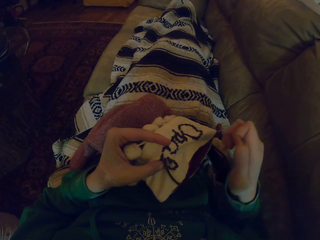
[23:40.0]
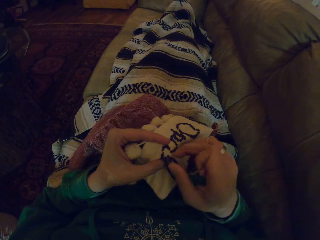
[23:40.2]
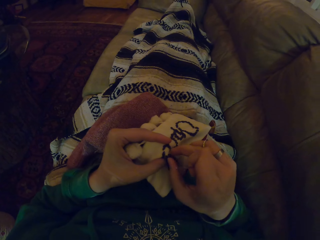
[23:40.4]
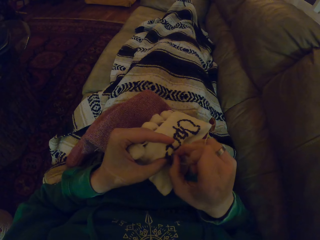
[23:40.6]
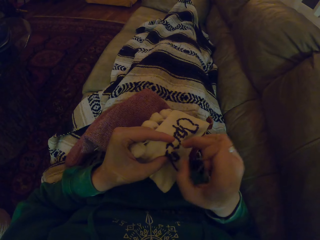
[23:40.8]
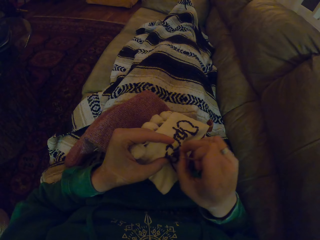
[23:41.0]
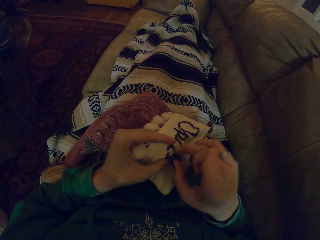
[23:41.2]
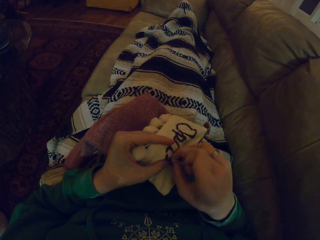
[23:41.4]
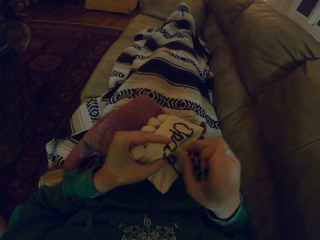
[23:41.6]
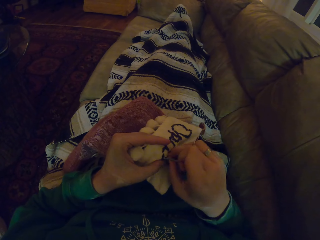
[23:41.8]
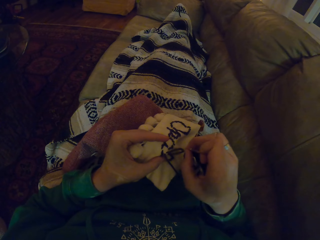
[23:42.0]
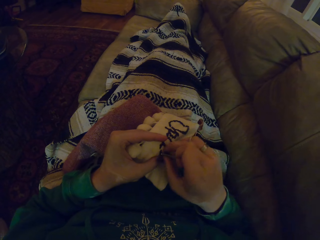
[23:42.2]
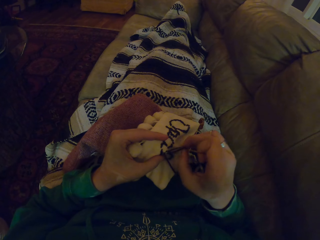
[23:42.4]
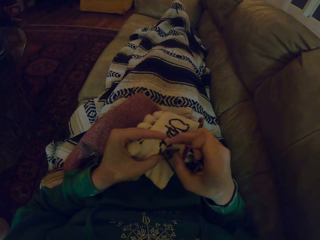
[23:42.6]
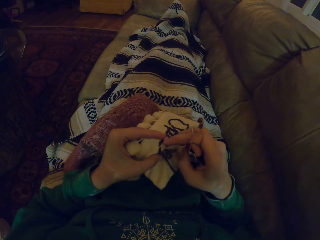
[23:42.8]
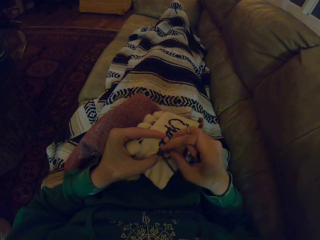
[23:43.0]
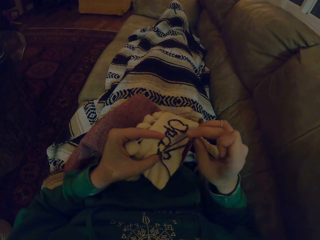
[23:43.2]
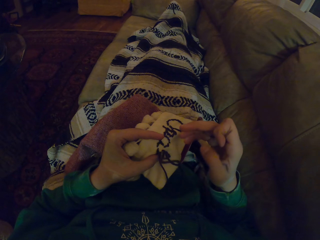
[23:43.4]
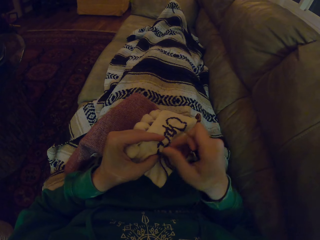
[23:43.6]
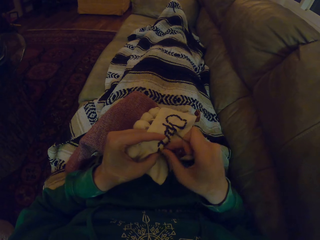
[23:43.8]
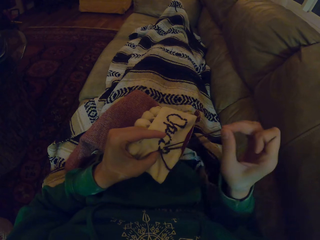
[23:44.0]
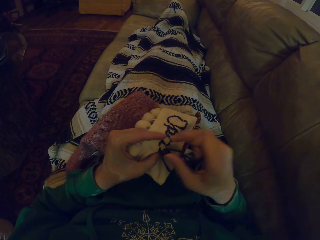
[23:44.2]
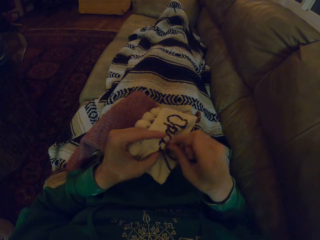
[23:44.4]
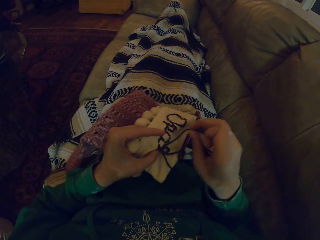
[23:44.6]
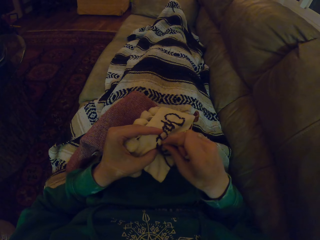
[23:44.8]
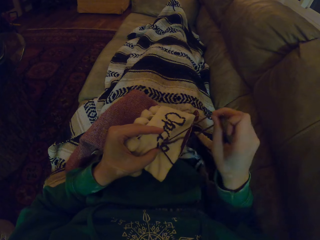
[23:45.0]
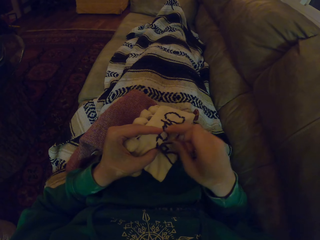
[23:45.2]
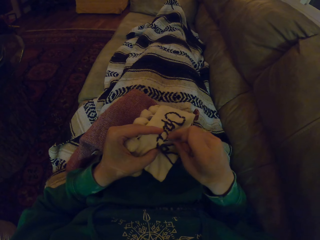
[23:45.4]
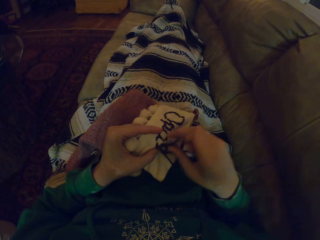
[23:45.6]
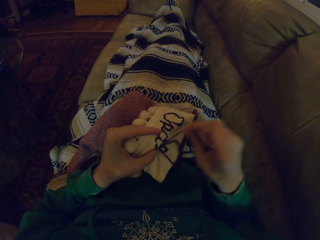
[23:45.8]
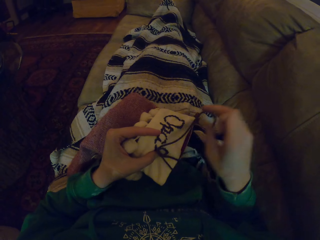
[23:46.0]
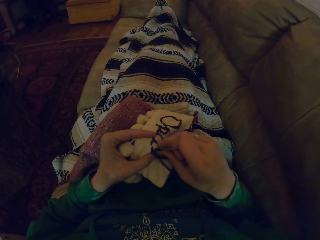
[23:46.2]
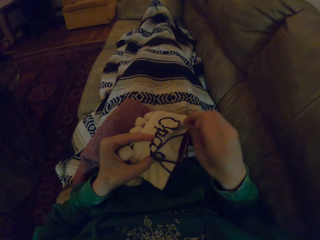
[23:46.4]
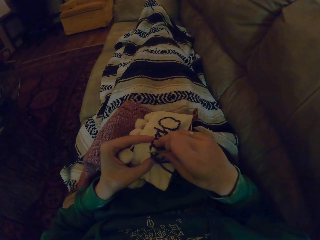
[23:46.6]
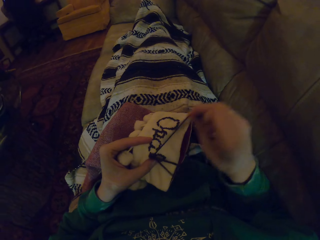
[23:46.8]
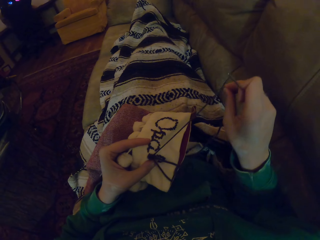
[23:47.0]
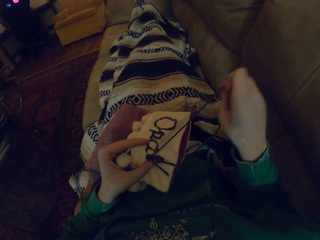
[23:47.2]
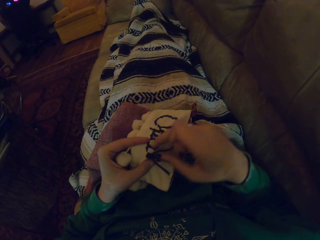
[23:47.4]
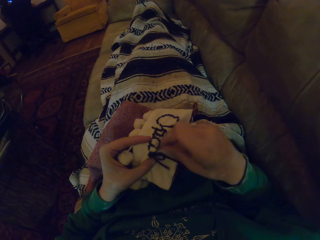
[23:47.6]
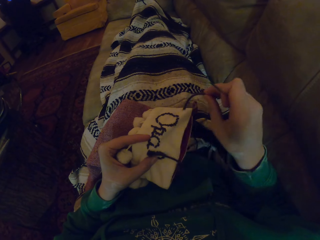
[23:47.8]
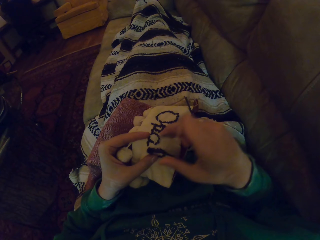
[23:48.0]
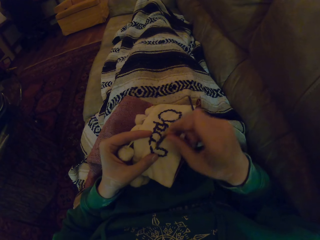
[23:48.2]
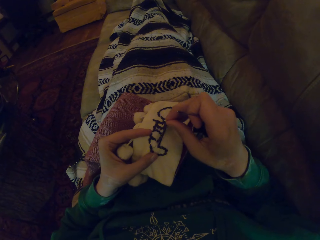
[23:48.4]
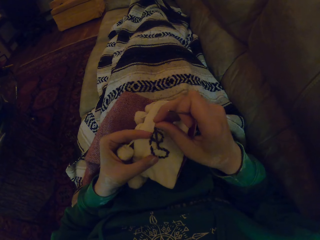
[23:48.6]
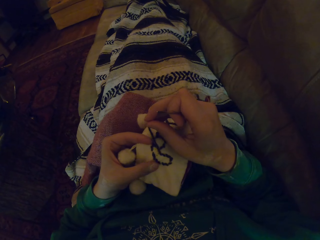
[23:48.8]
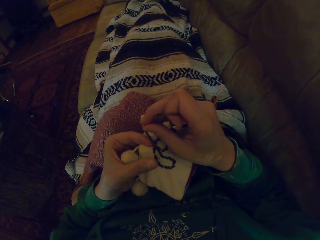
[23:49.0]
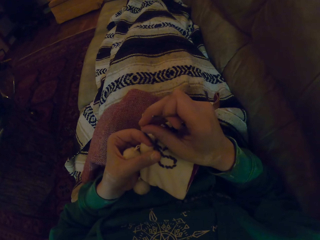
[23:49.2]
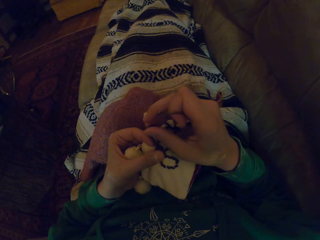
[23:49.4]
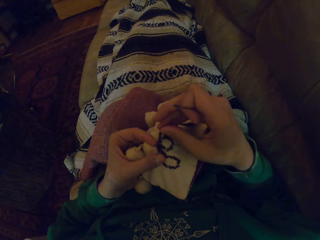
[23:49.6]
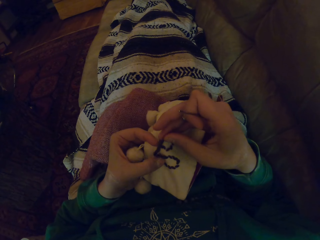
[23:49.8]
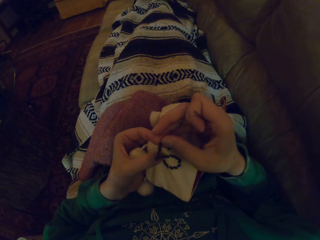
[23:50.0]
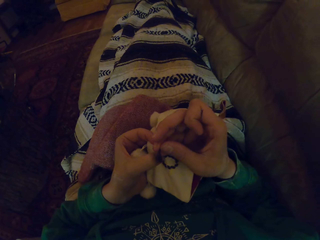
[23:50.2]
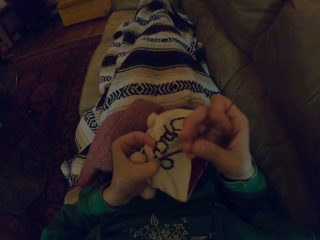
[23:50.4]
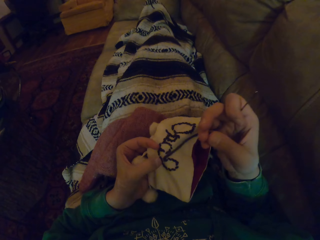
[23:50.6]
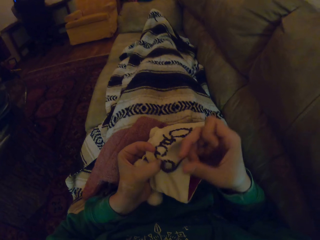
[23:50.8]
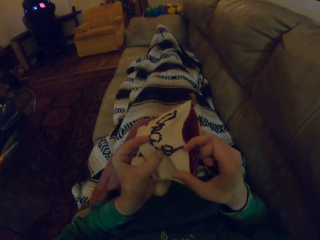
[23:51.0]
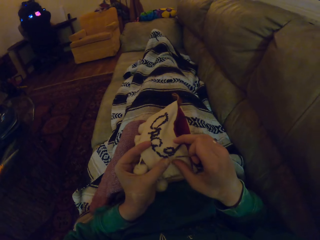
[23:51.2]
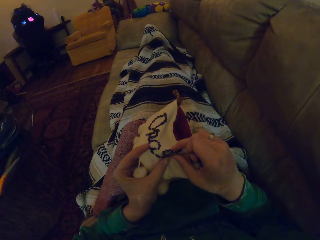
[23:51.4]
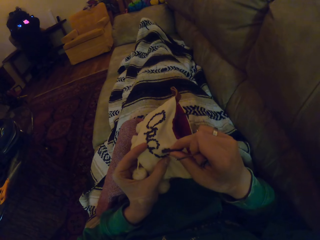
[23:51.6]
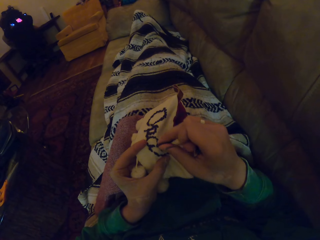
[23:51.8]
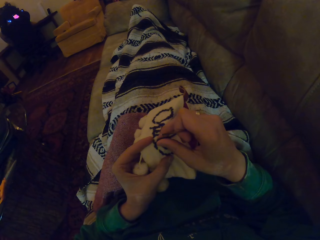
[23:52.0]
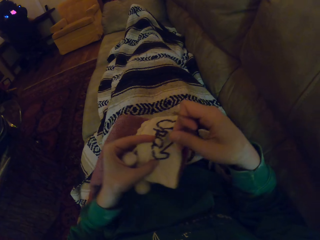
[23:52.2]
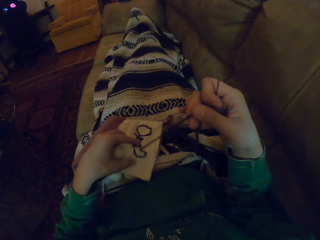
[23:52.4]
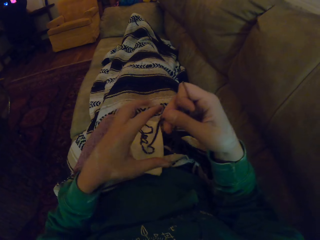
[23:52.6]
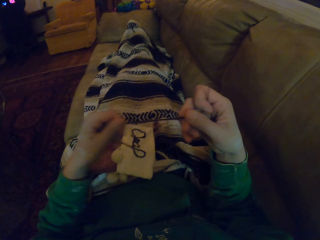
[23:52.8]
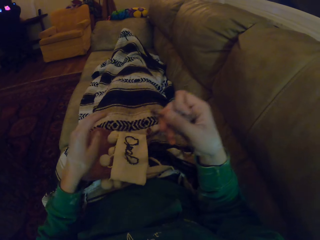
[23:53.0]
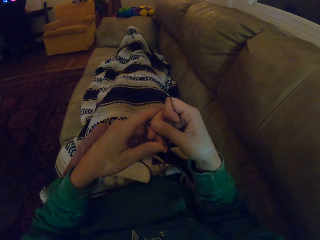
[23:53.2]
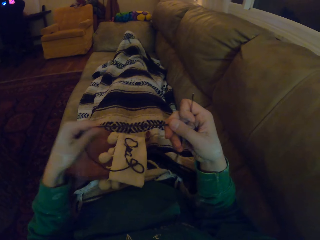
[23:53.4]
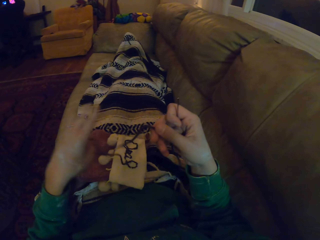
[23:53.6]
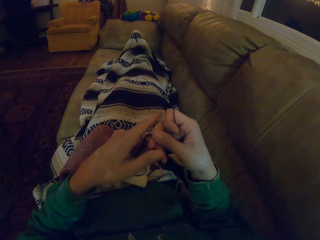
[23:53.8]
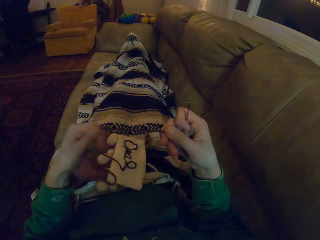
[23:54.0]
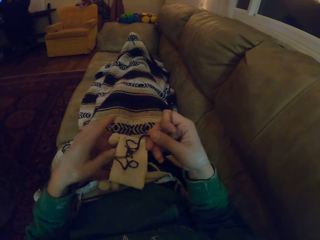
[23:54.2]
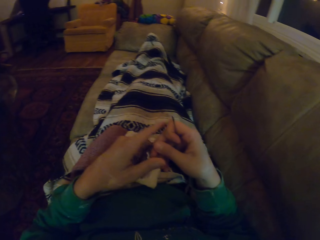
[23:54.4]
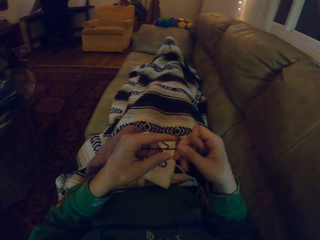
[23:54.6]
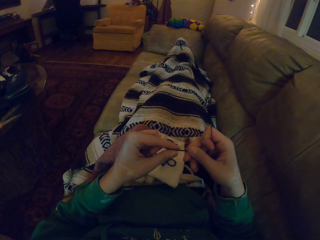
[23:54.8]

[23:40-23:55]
The camera wearer removes the thread with the hand. They align the thread. They move the garment. They align the thread. They unhand the garment. They pull the thread.

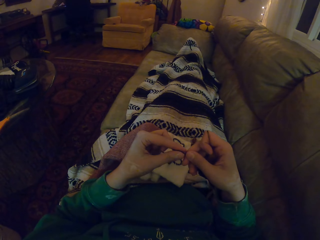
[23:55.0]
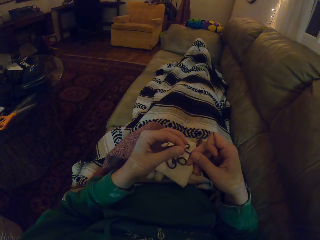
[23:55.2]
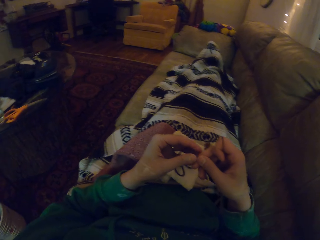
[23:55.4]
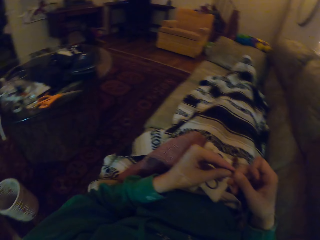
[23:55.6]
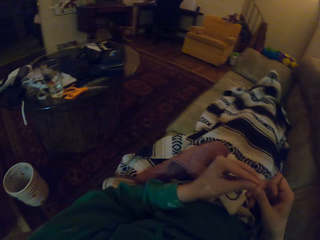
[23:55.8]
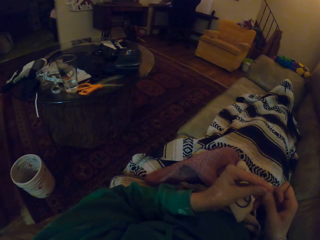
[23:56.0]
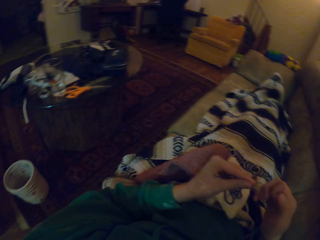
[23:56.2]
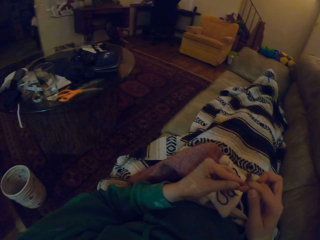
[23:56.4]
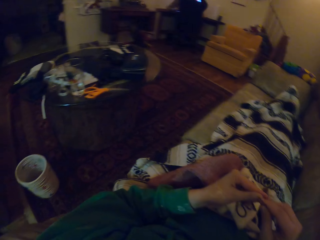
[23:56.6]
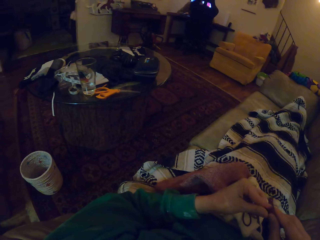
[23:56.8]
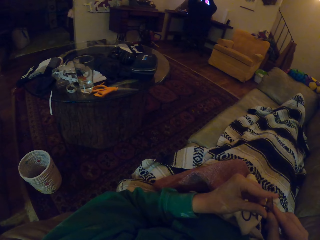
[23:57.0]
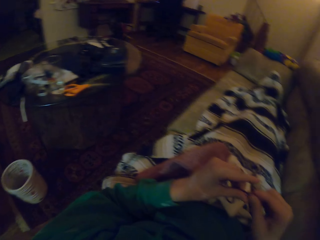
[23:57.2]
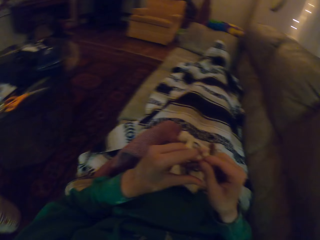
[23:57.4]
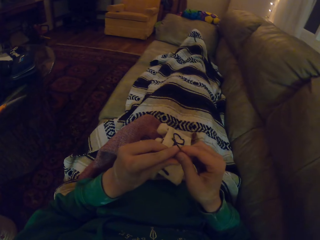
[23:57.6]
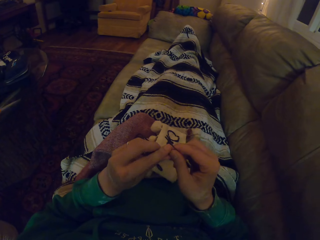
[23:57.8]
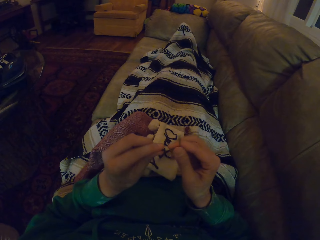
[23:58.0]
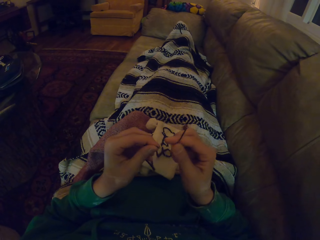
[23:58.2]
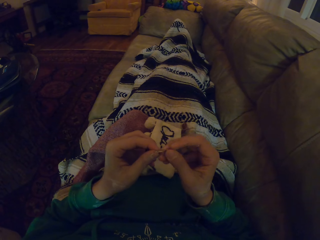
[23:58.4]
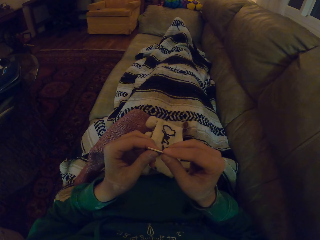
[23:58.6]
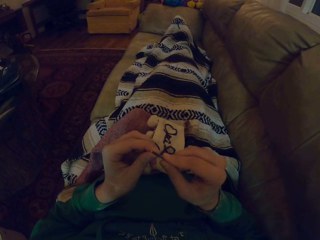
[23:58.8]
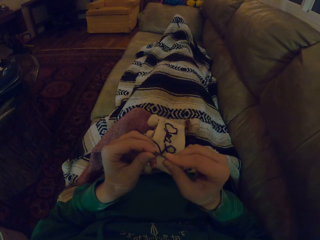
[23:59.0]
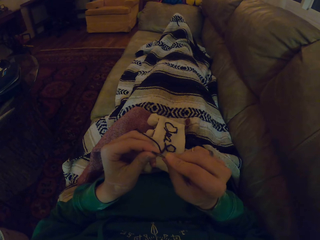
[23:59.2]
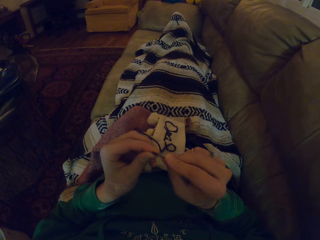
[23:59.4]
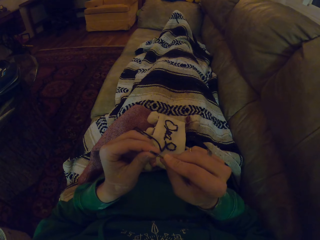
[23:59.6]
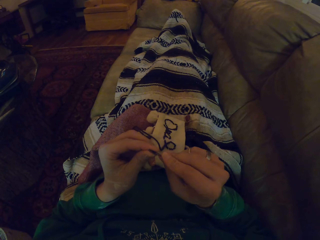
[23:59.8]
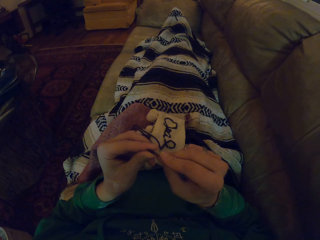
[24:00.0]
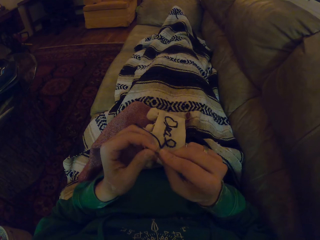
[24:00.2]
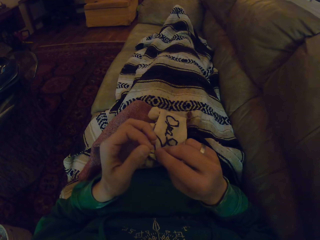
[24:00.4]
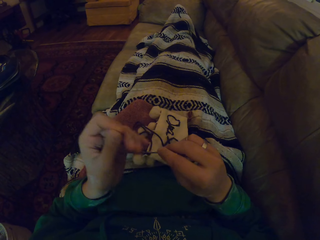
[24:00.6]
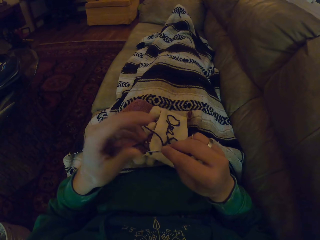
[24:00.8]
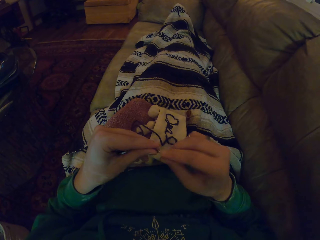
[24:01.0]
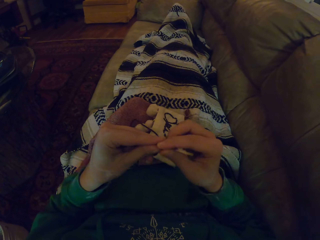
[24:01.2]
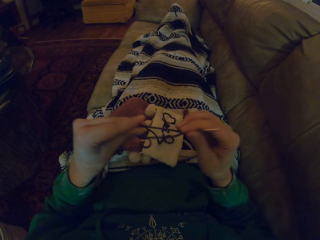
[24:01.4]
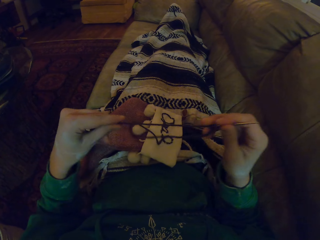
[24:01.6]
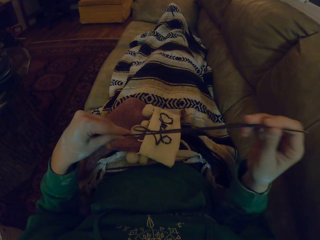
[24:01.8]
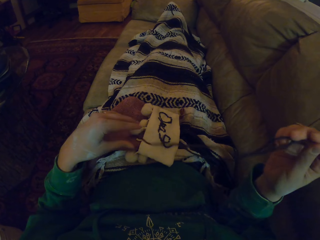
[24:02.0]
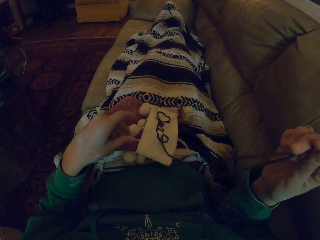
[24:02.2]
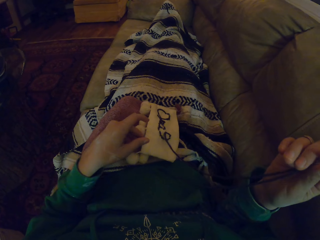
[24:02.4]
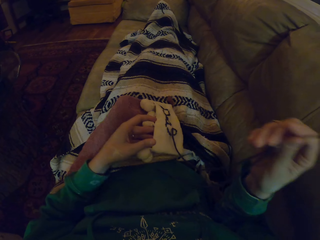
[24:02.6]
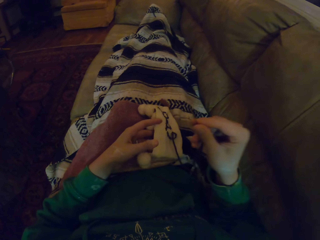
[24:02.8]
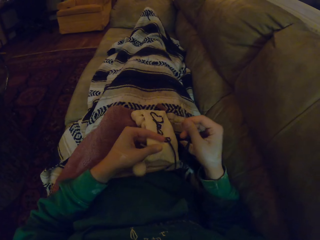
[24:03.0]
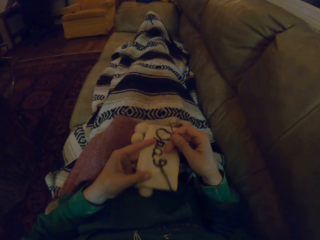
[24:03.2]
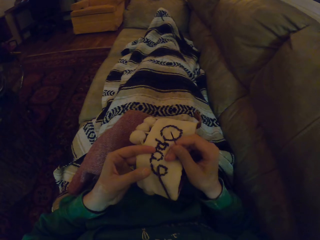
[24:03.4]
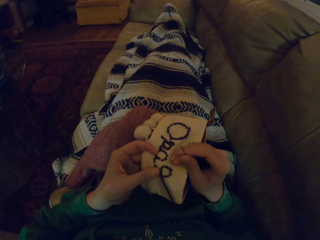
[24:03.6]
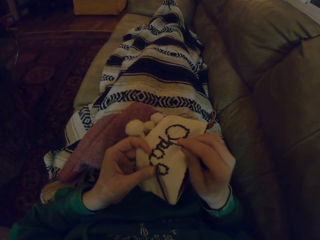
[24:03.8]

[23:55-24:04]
The camera wearer folds the thread. They put the polyester thread in the sewing needle. They pull the thread. They pick up the garment.
